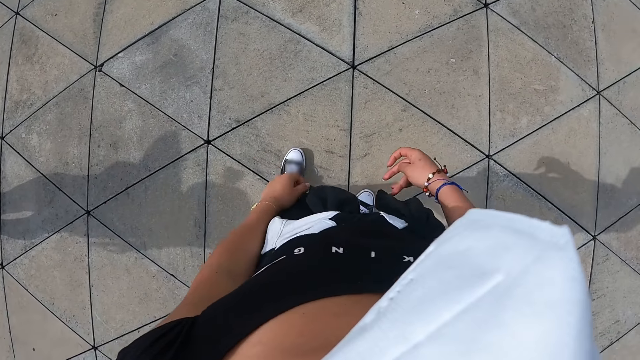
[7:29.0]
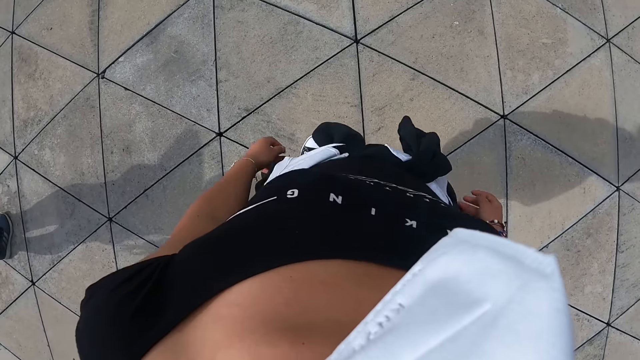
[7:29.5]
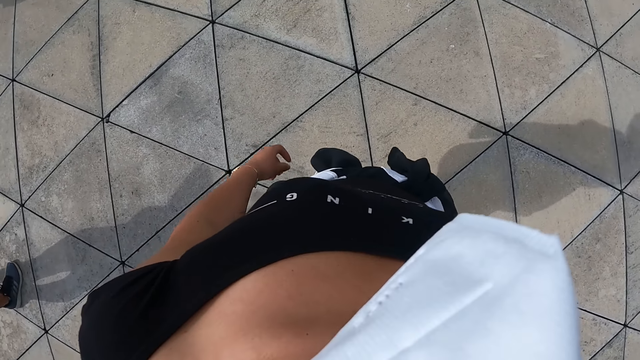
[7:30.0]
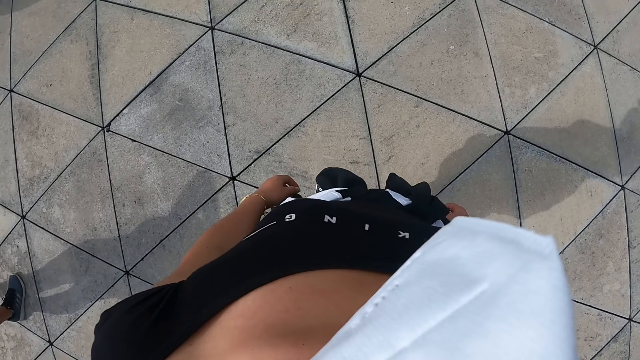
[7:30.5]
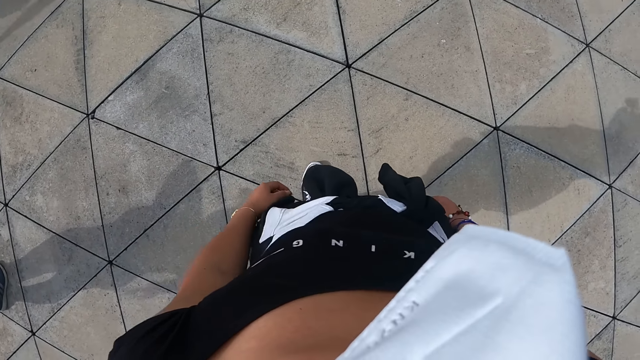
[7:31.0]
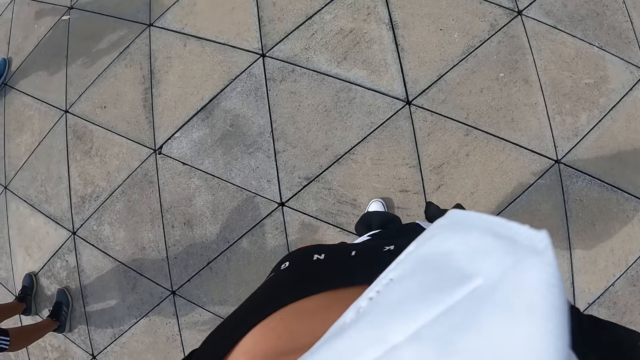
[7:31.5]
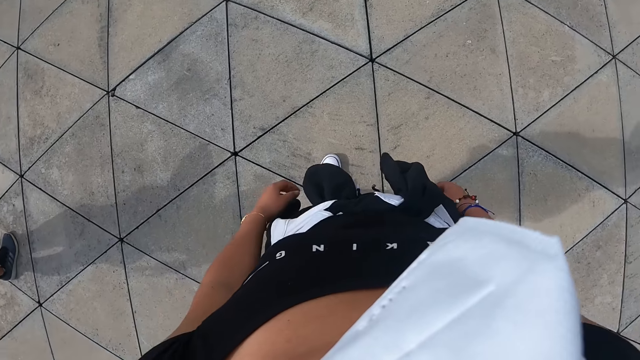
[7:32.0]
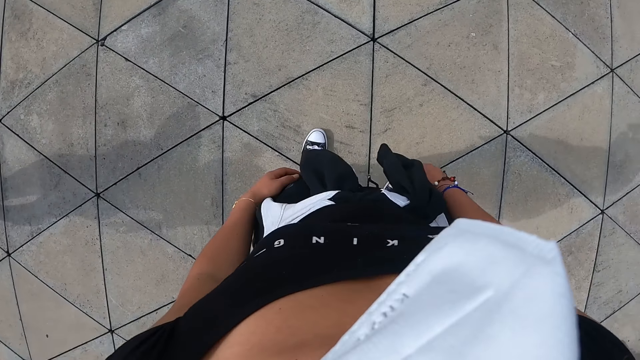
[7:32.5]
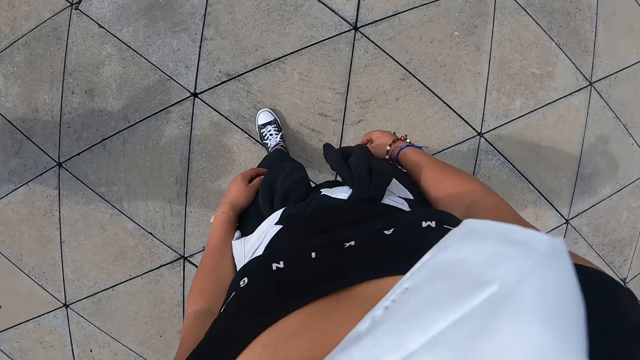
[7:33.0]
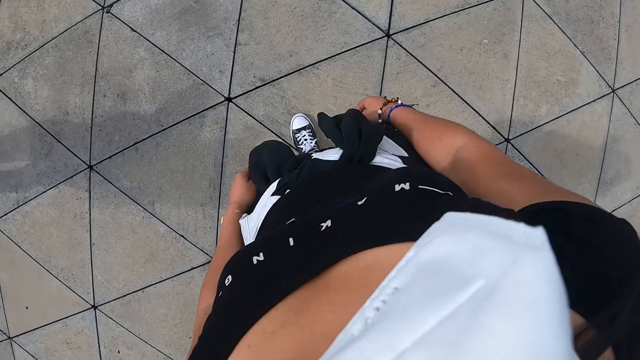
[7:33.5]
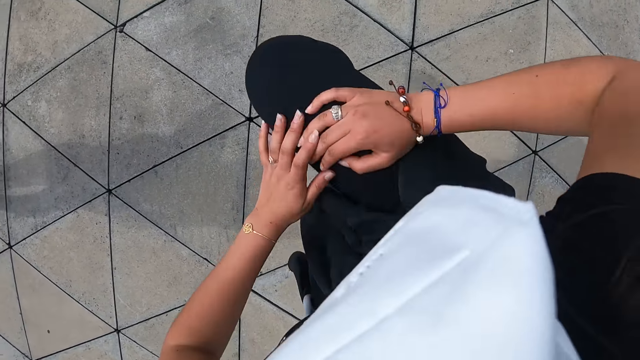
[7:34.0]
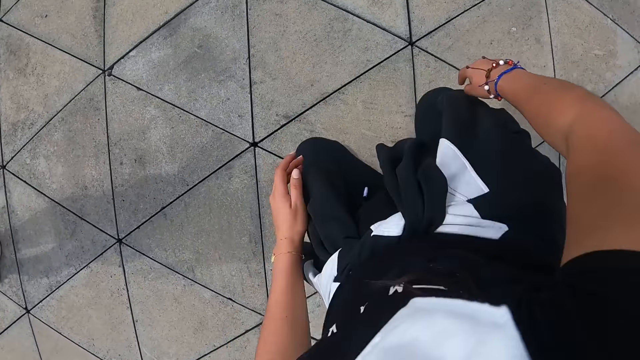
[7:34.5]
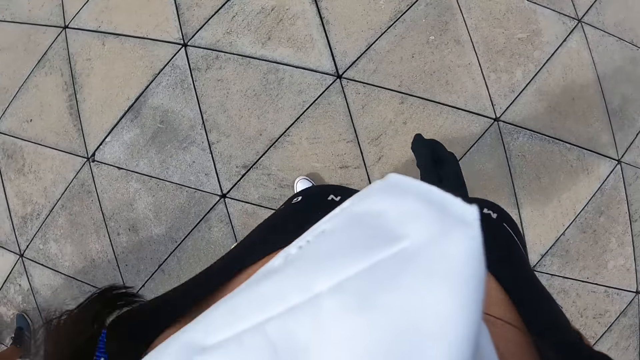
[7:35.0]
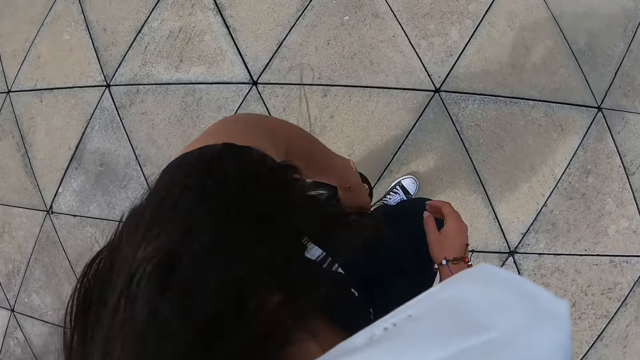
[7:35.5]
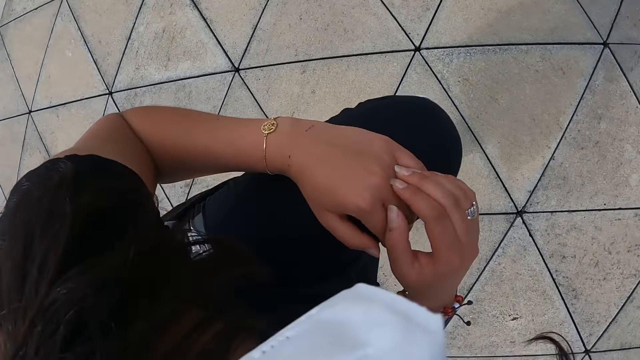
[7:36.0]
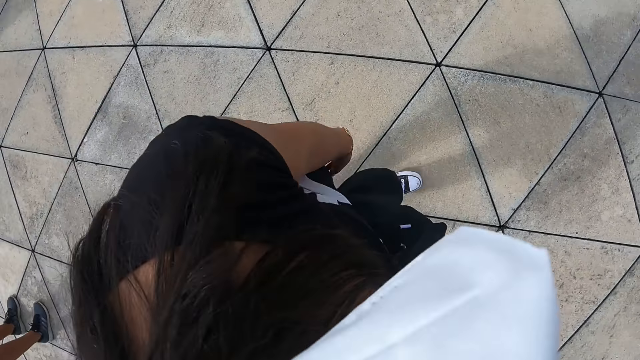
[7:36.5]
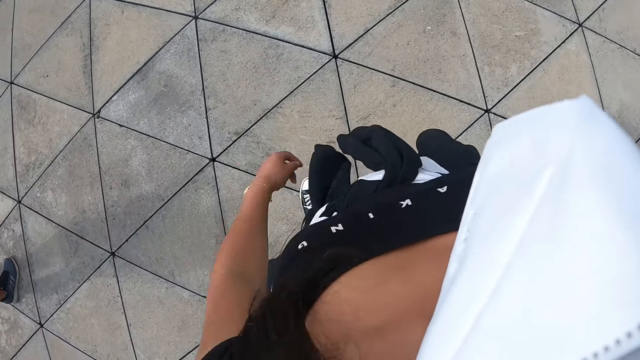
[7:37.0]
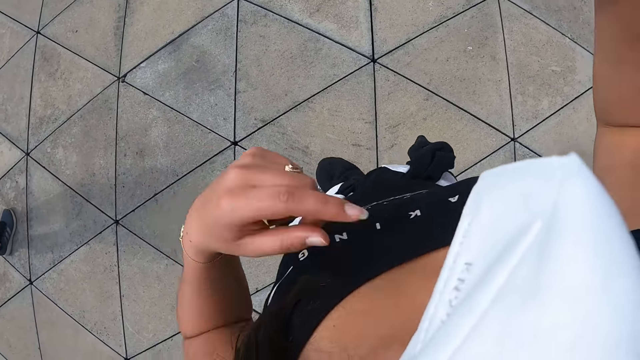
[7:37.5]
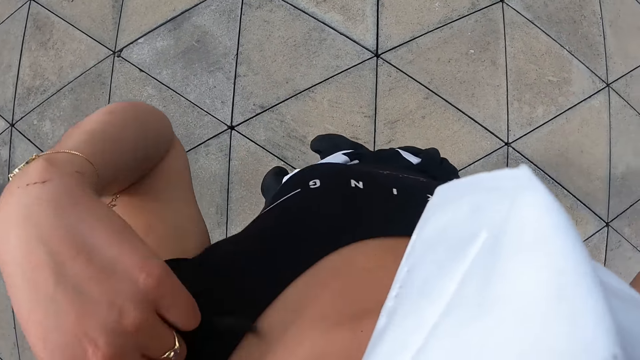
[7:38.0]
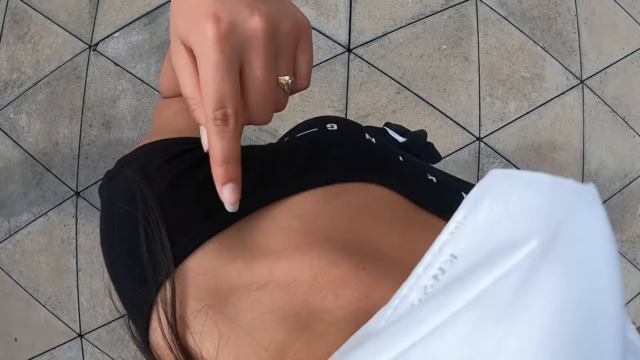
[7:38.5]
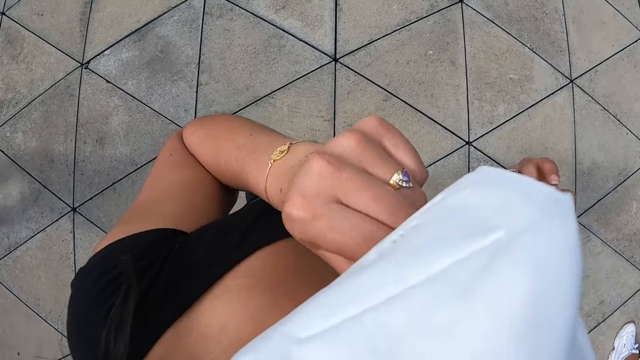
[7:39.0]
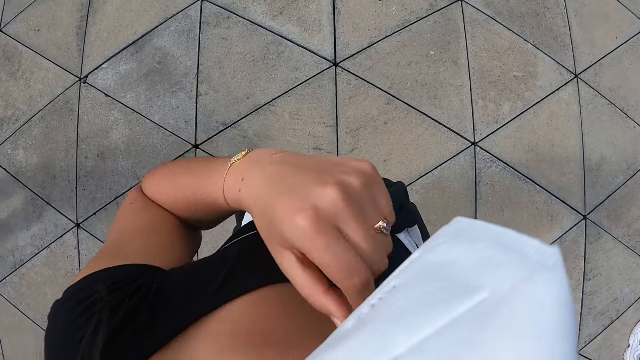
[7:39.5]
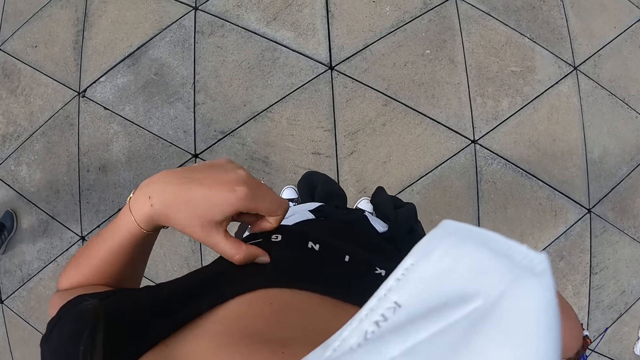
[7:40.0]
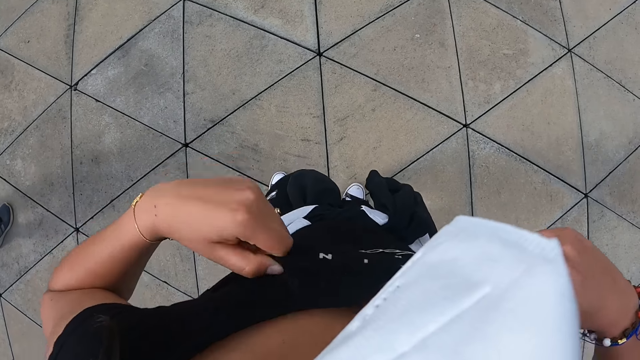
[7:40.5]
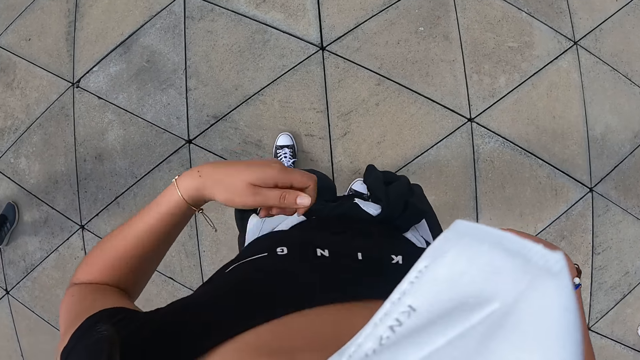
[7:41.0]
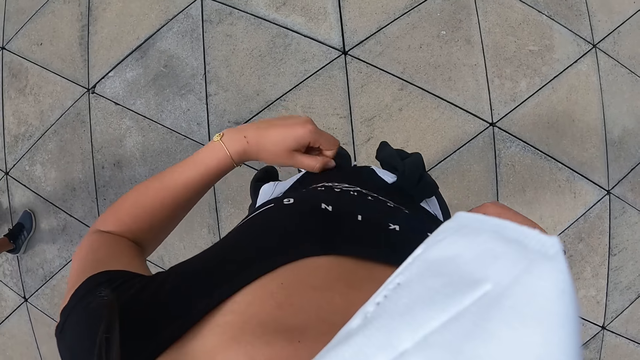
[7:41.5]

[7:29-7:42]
The camera wearer stands on the pavement. She turns to the left. She rehearses for dance. She lifts her right leg. She turns to the right. She lifts her left leg. She adjusts her hair with her hands. She adjusts the face mask with her left hand. She adjusts her off-shoulder cloth with her hands.

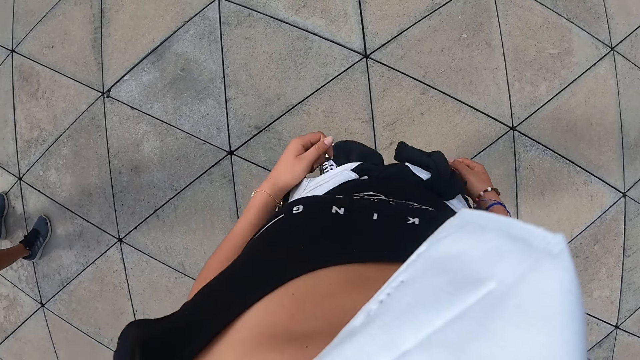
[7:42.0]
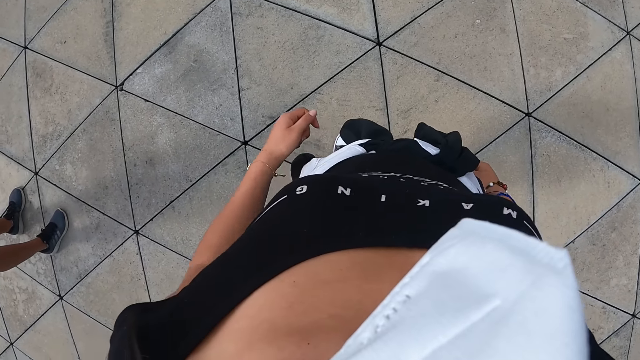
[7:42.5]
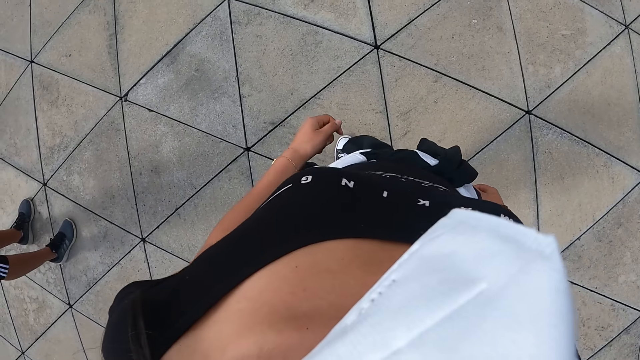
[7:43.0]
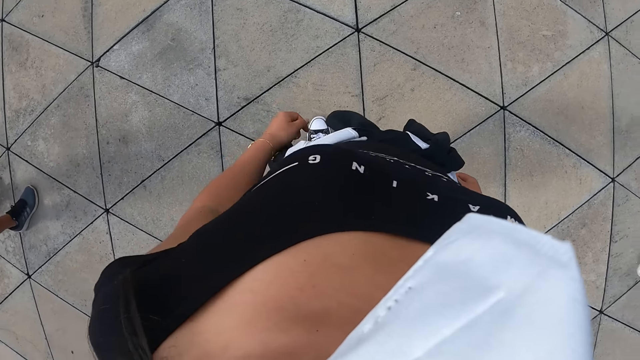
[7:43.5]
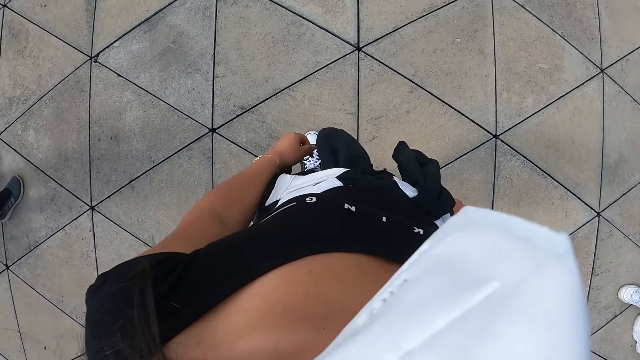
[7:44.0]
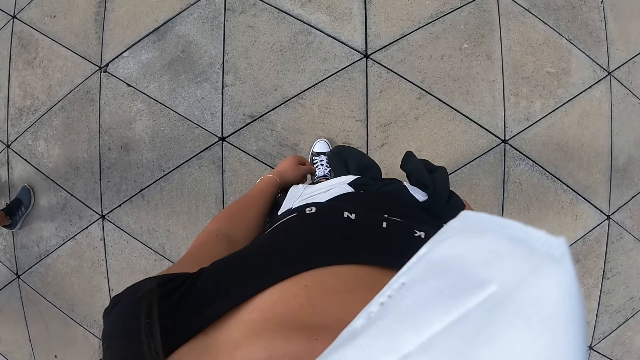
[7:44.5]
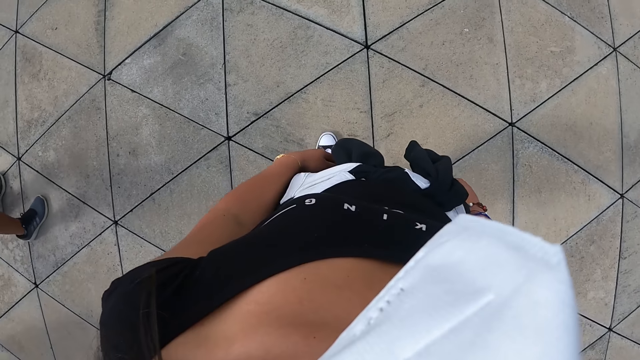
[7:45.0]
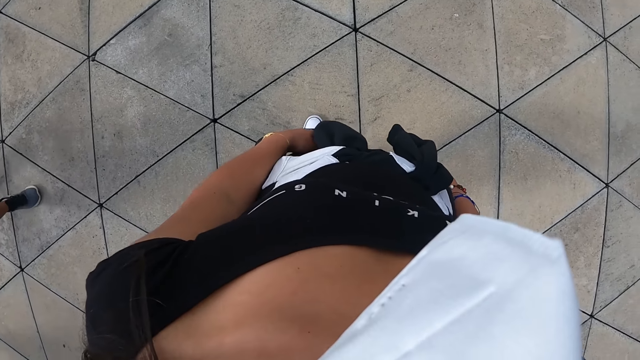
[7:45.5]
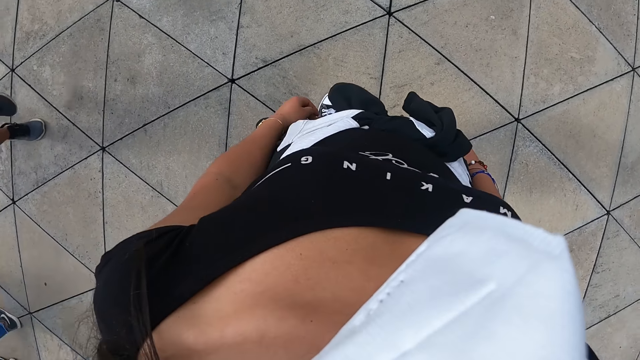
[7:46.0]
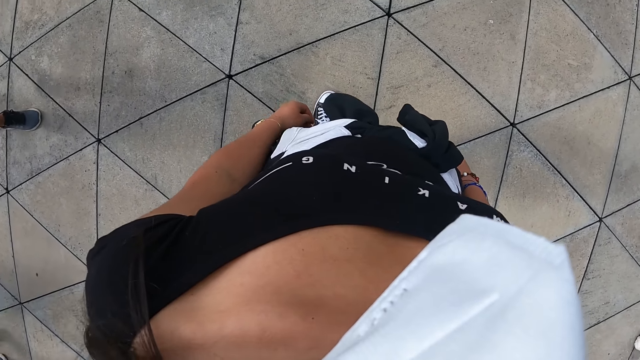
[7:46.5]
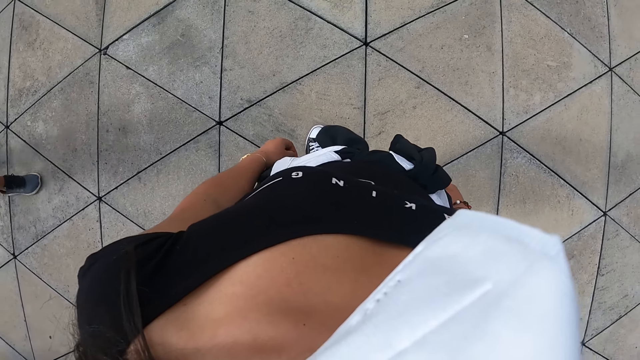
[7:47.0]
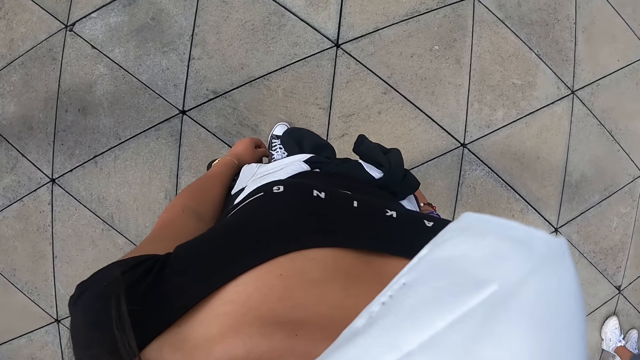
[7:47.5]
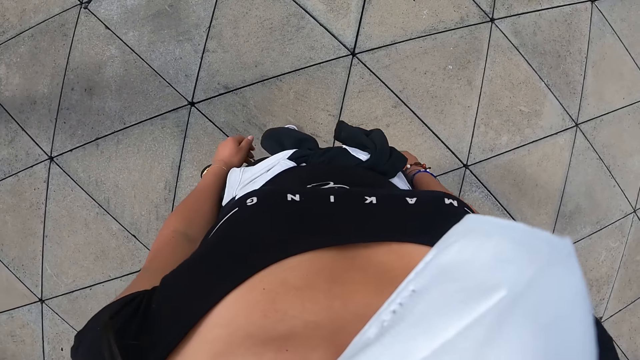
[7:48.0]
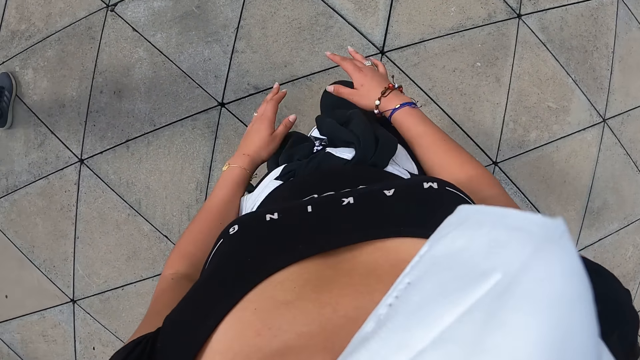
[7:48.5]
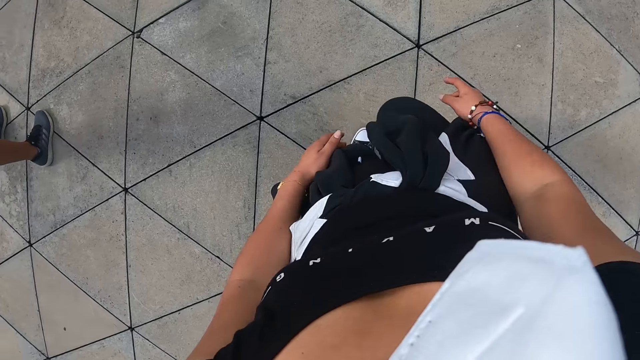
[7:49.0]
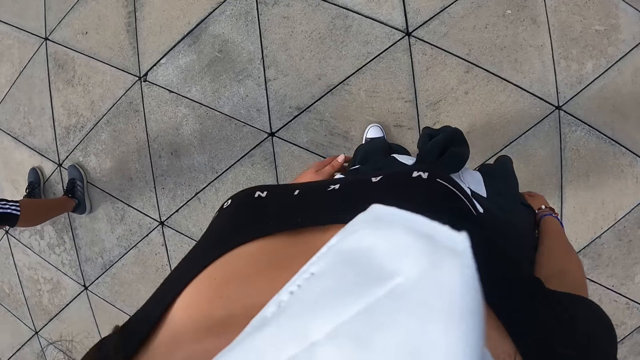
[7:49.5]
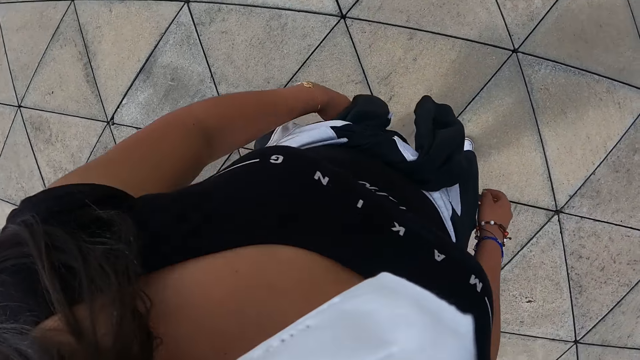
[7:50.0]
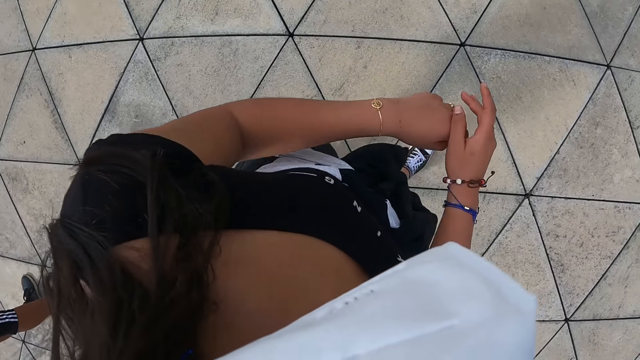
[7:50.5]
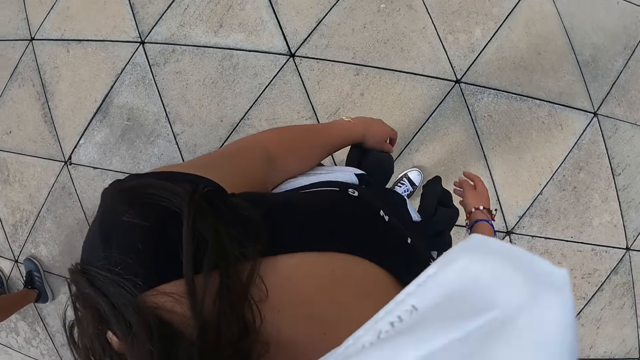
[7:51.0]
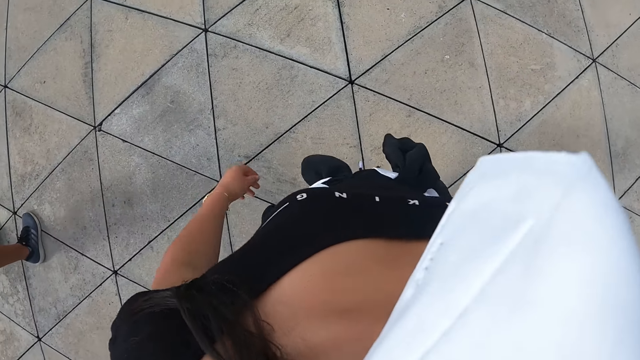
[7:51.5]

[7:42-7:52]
The camera wearer lowers her hands. She stands on the pavement. She lifts her right leg. She rehearses for dance. She turns to the left.
